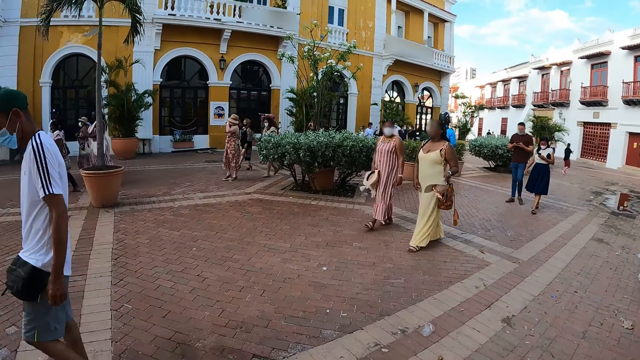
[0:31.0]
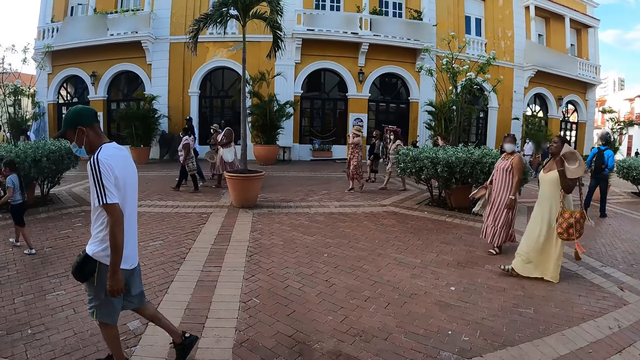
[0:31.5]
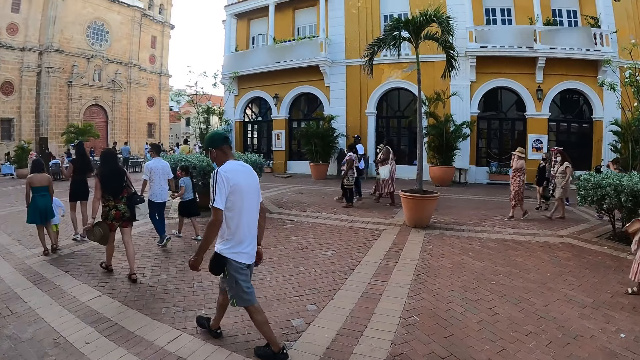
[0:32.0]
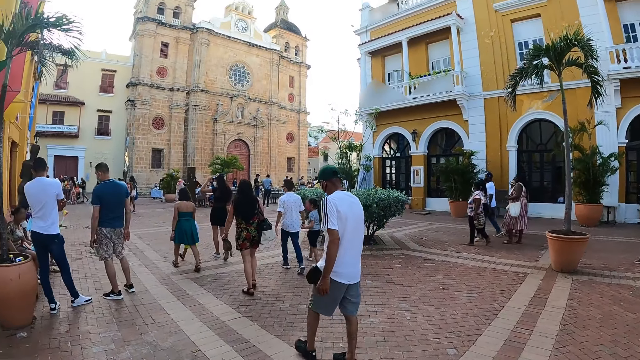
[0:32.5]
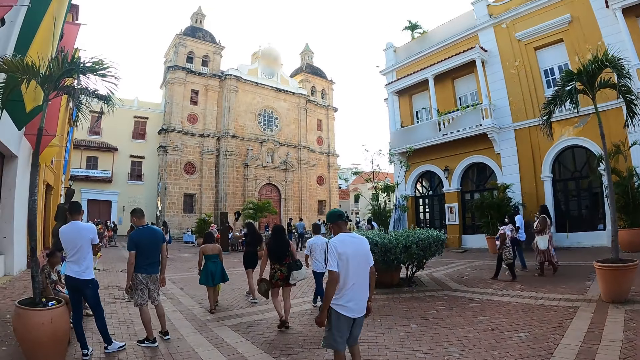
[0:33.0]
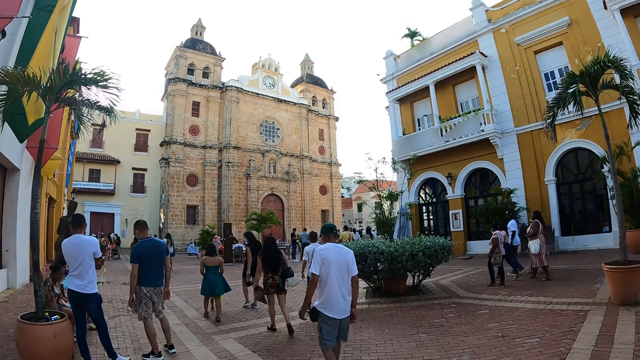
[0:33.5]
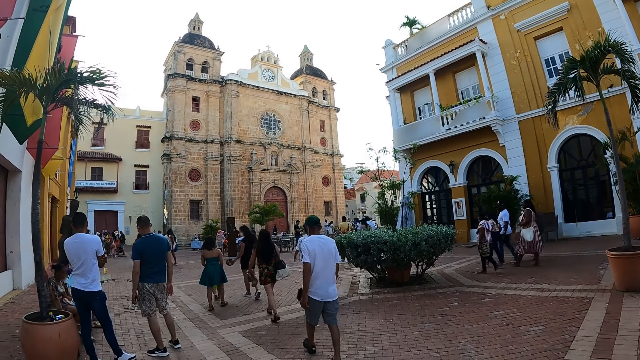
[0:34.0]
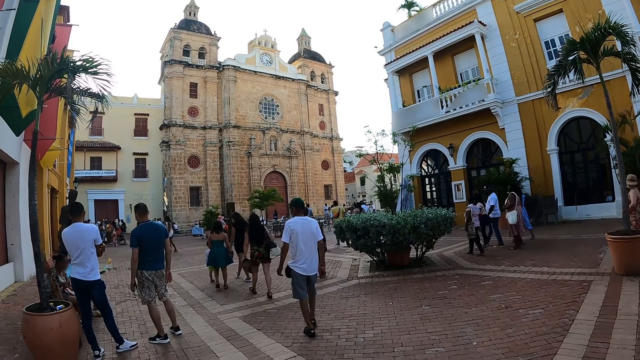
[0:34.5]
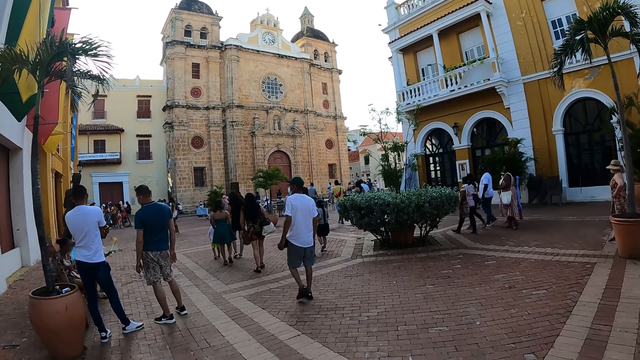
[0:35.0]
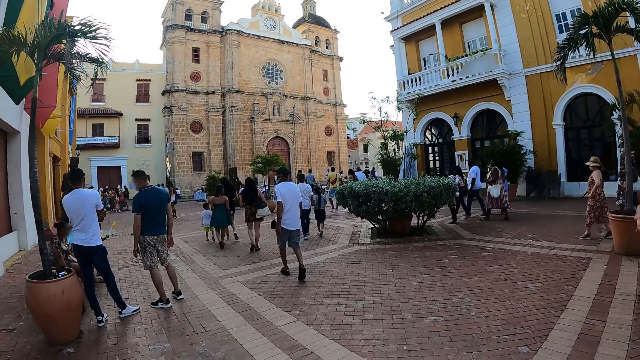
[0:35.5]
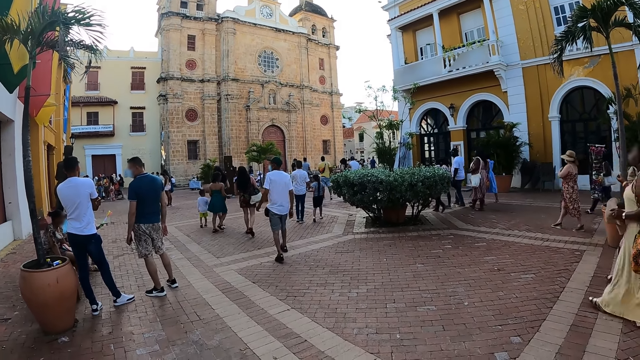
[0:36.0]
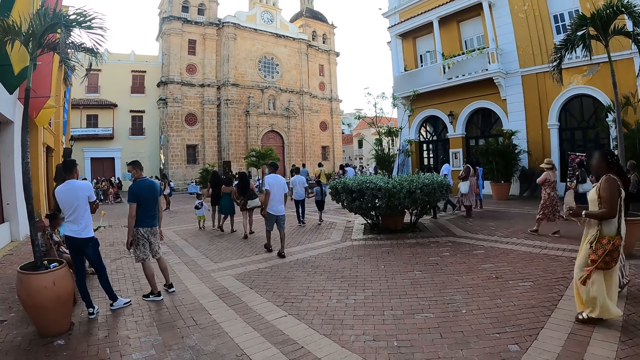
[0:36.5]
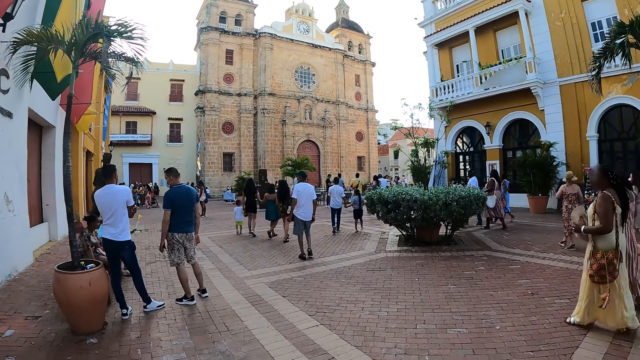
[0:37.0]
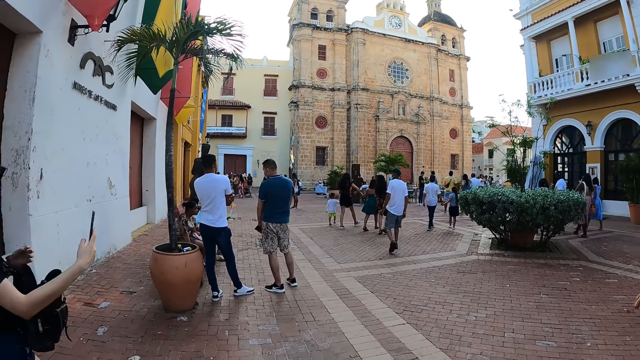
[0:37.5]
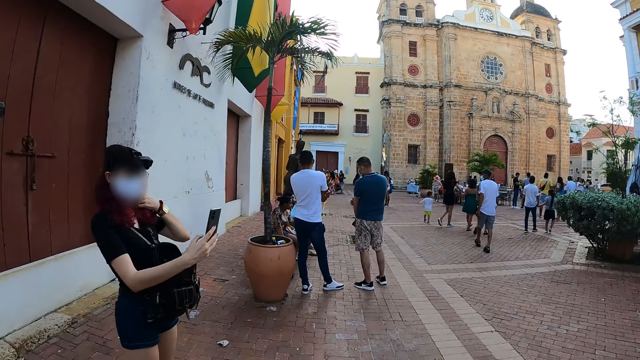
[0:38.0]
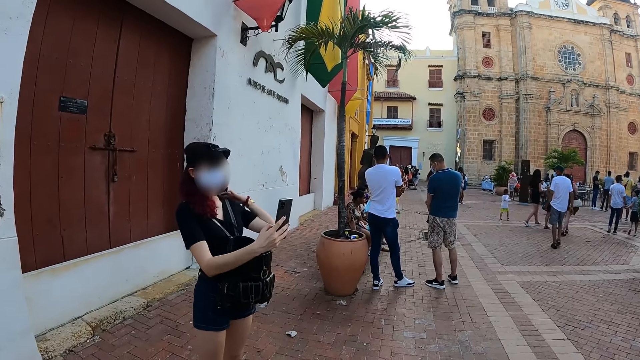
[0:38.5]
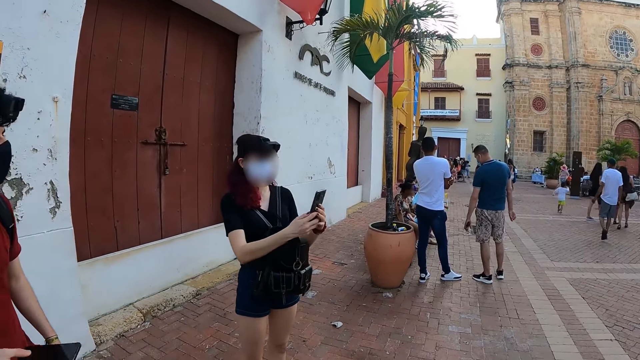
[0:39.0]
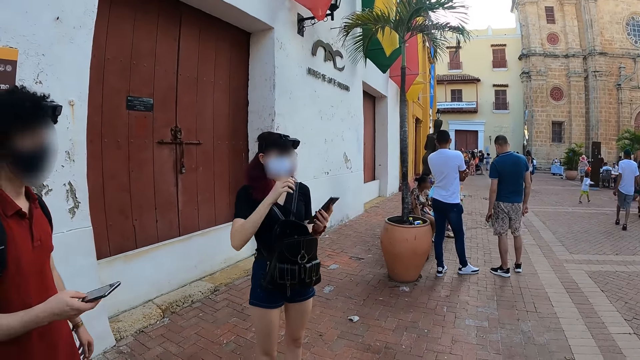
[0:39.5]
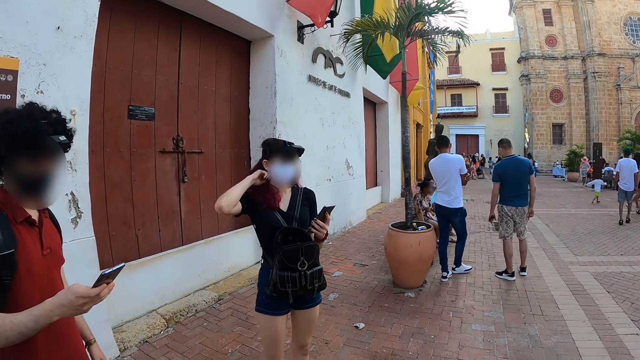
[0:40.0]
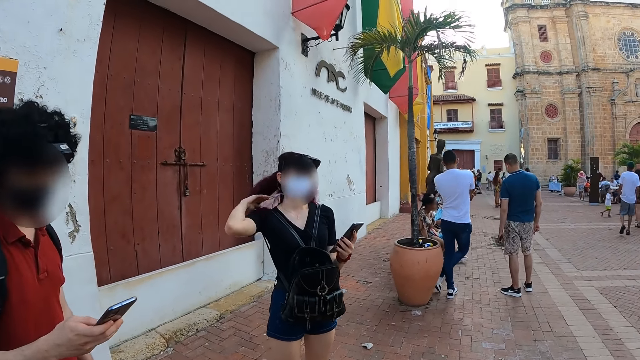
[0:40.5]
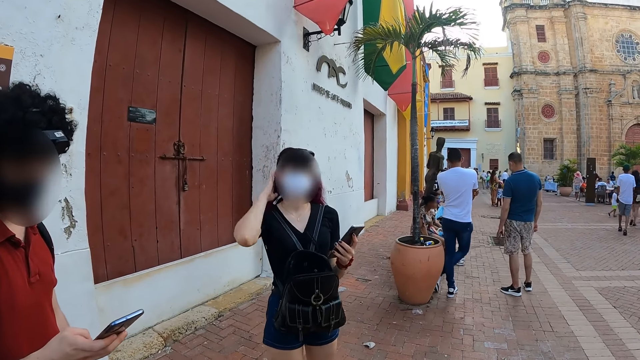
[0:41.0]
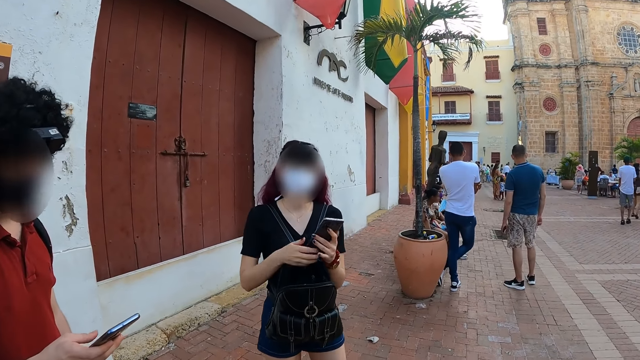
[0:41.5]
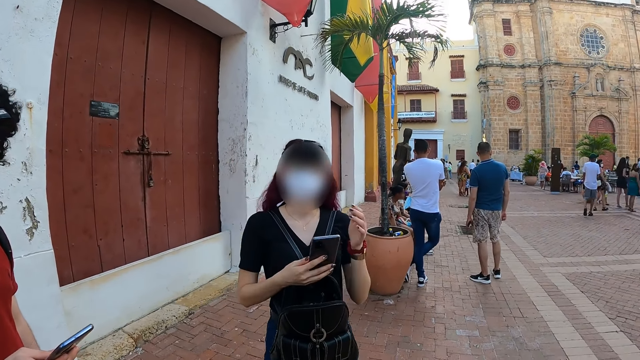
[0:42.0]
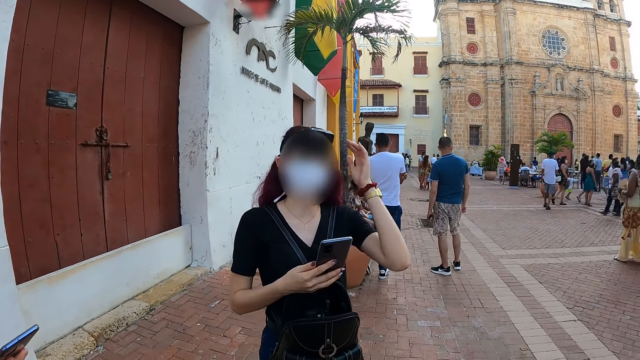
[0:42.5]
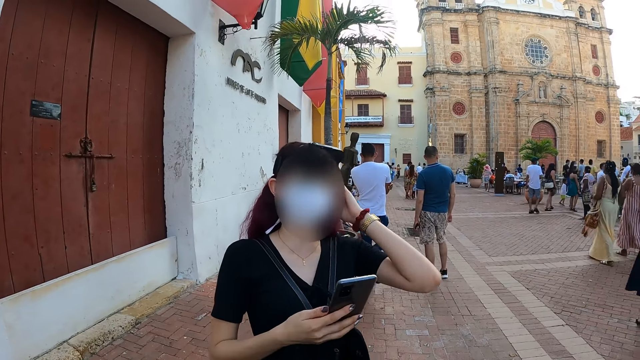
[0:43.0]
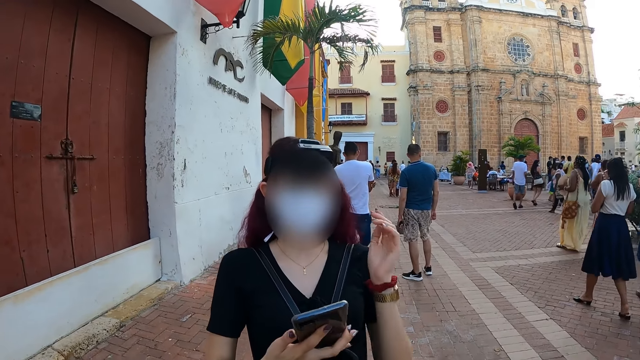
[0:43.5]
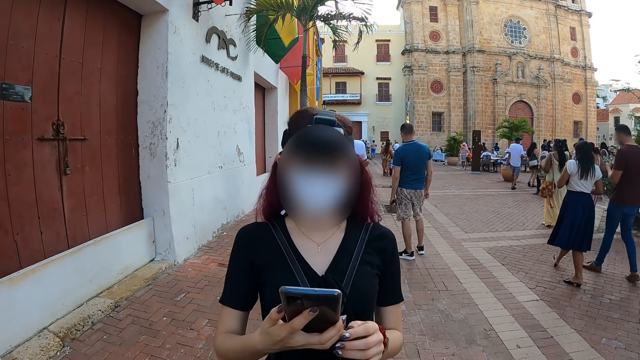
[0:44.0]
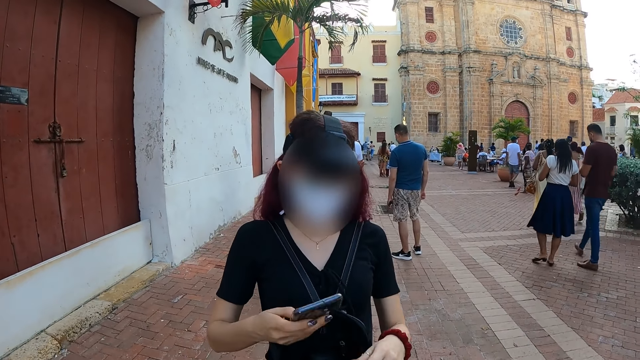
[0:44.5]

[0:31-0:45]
The woman with the phone holds her hair with her left hand and holds the phone in her right hand. She holds the phone with both hands. The man holds a phone with his right hand. The woman touches her hair with her left hand, passes the phone from her left hand to her right hand, and touches her hair with her right hand. The camera wearer talks to the woman.

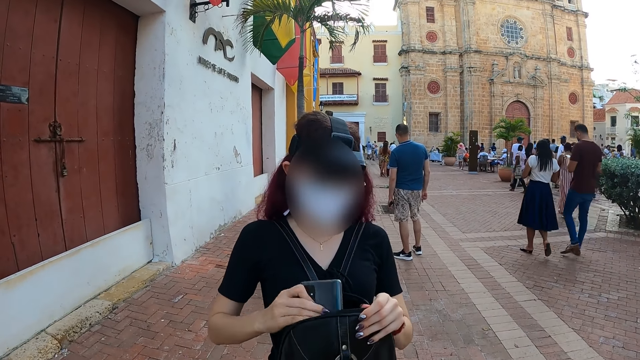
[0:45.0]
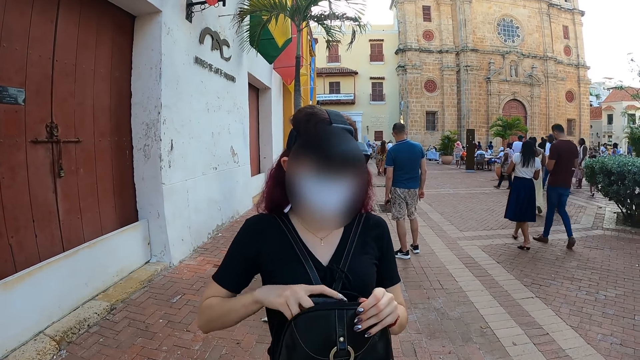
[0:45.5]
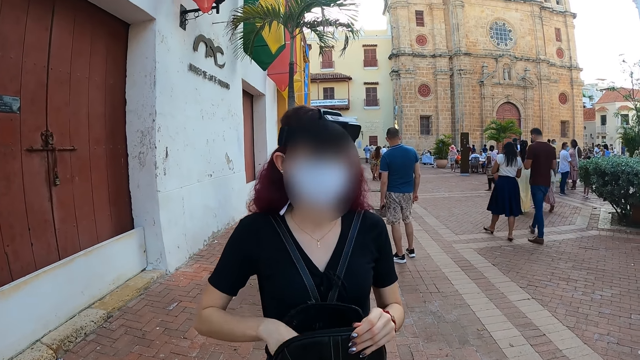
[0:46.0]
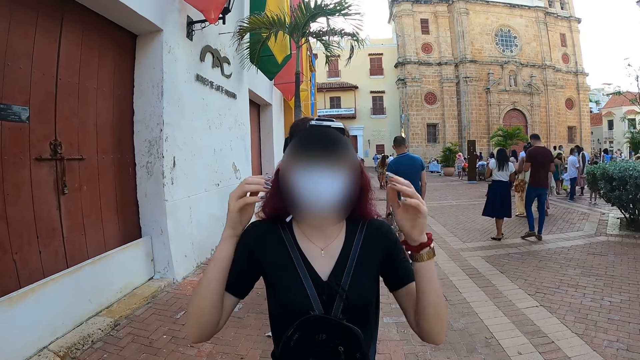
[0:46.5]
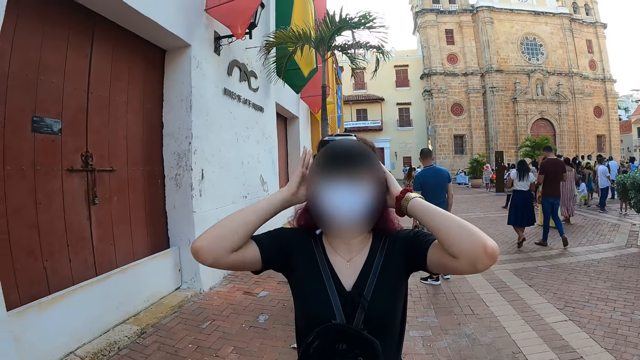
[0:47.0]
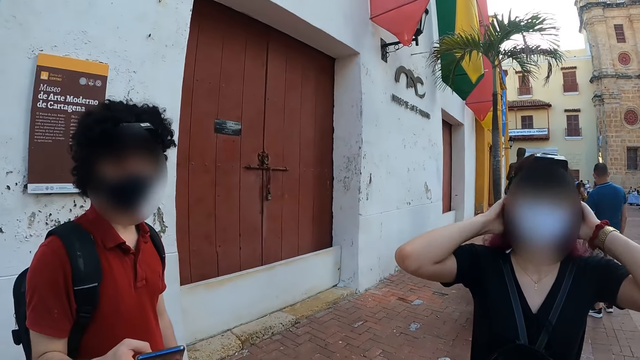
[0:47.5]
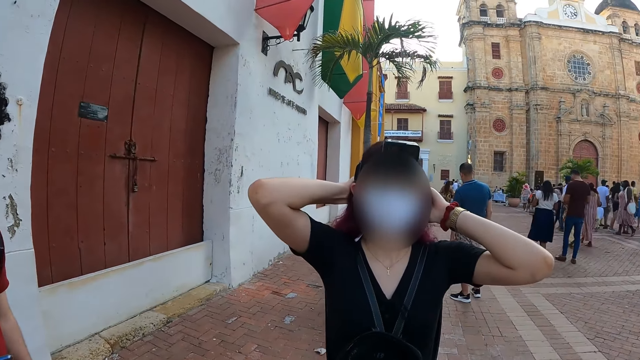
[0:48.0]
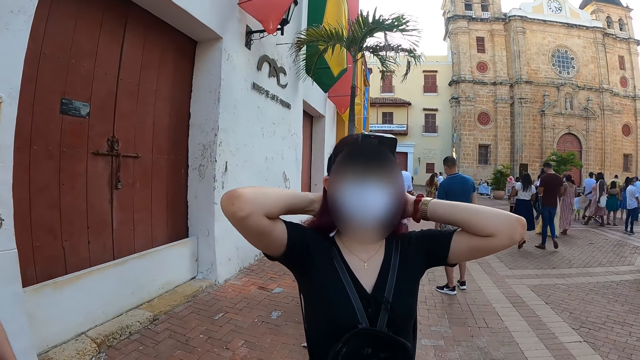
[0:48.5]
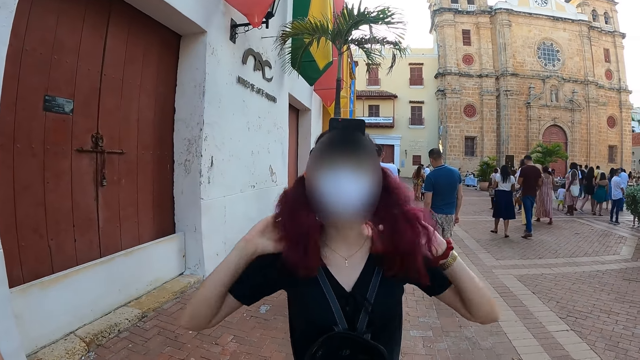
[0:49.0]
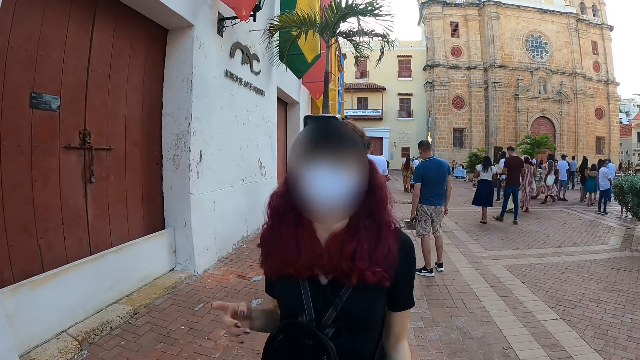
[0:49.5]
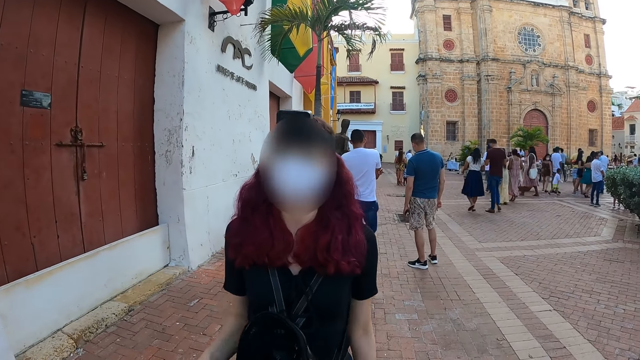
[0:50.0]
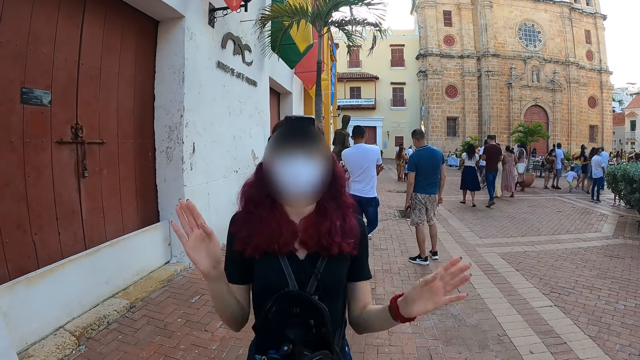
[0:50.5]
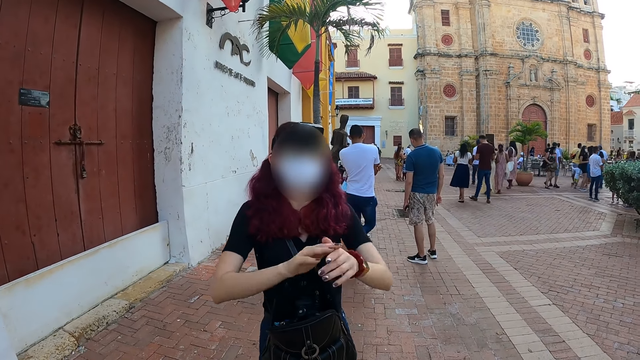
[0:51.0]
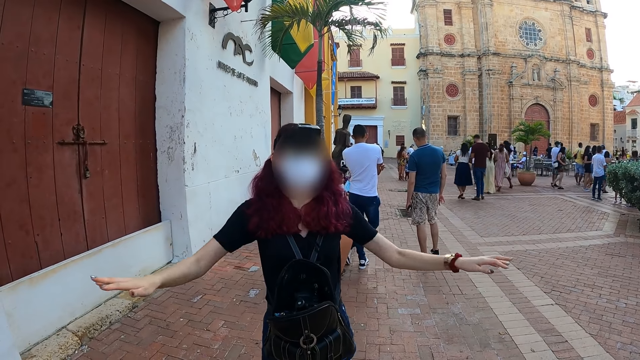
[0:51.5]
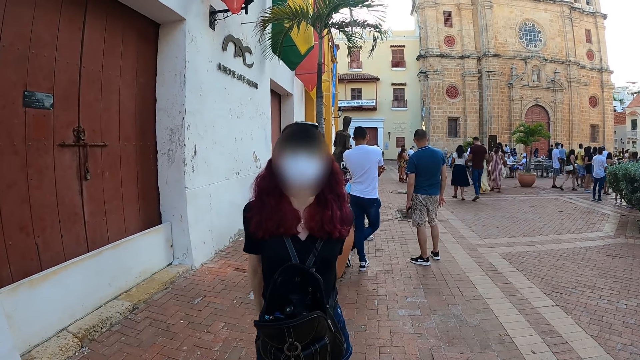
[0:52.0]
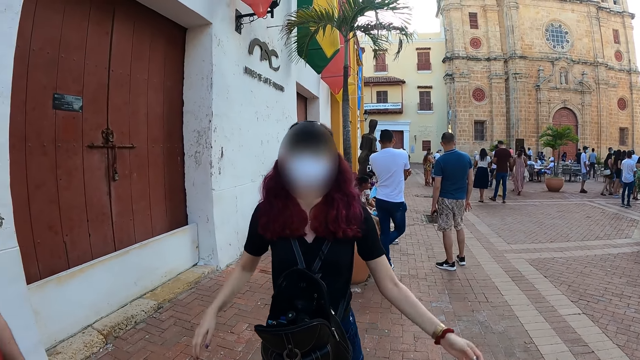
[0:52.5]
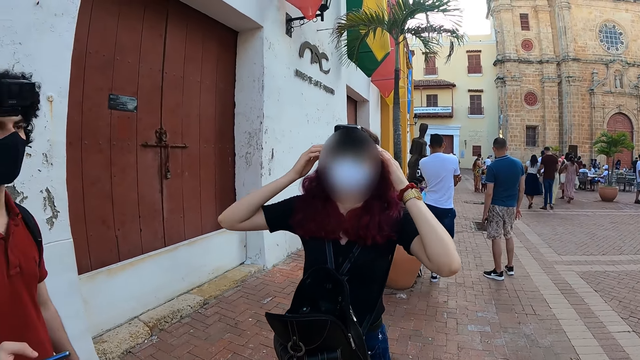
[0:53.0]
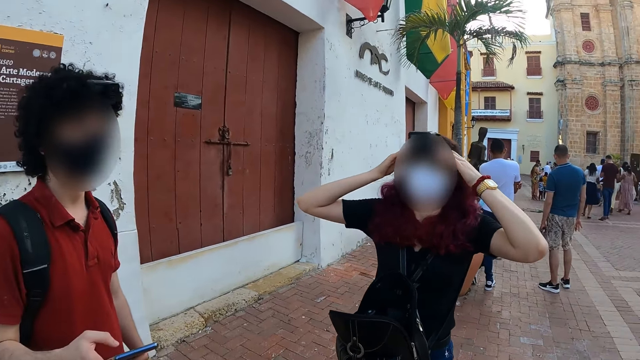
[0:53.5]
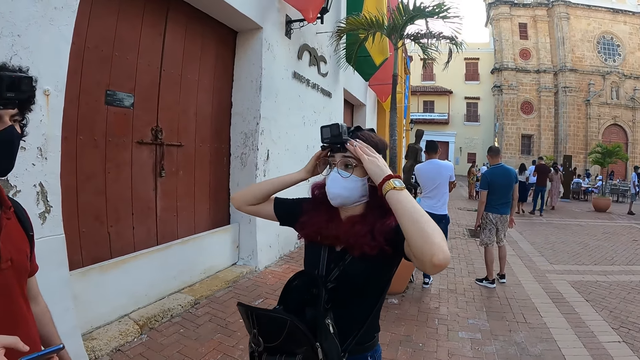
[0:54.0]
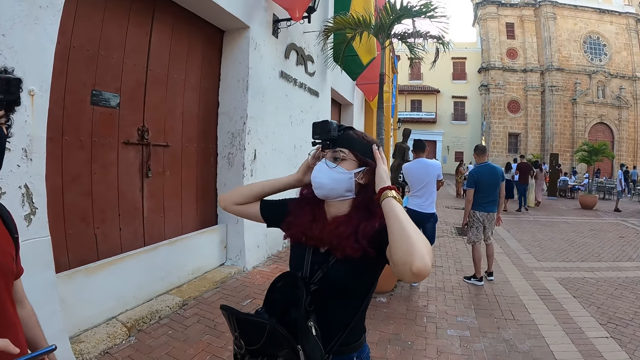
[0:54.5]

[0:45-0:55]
The woman places the phone into the bag with her right hand. She holds her hair with both hands. She adjusts the camera. The camera wearer interacts with the woman. The woman claps her hands together. She adjusts the camera and holds the camera with both hands.
